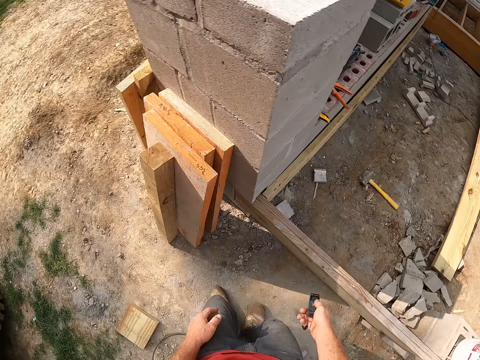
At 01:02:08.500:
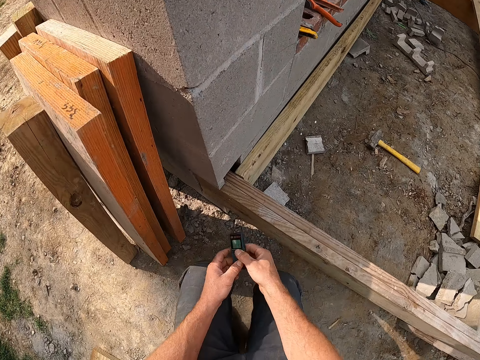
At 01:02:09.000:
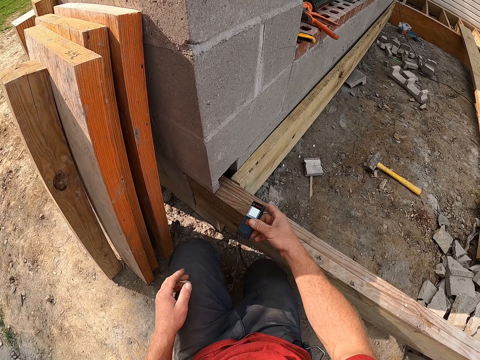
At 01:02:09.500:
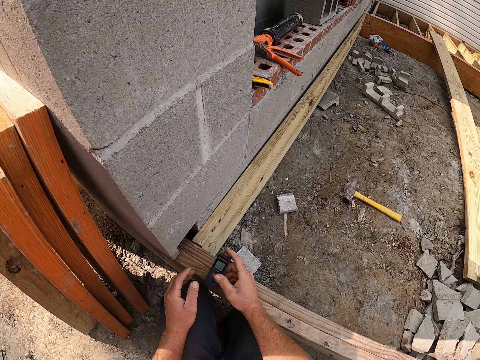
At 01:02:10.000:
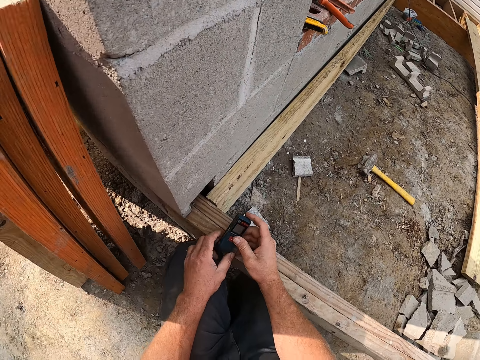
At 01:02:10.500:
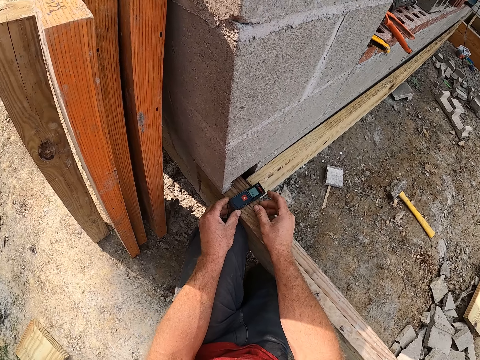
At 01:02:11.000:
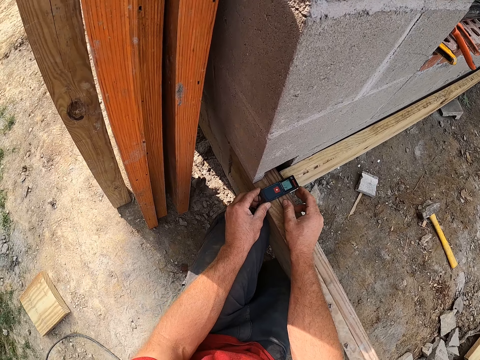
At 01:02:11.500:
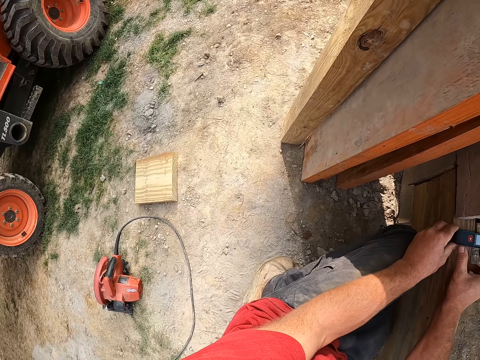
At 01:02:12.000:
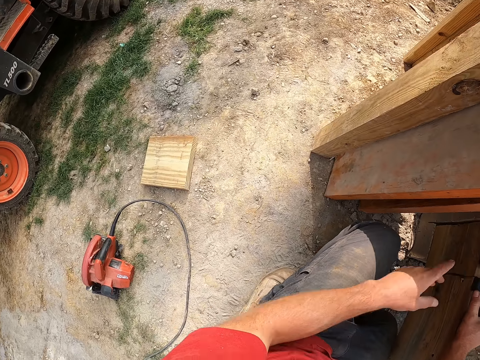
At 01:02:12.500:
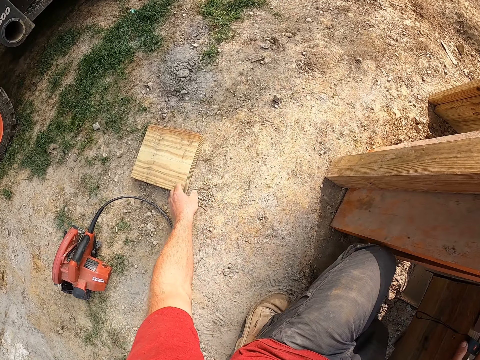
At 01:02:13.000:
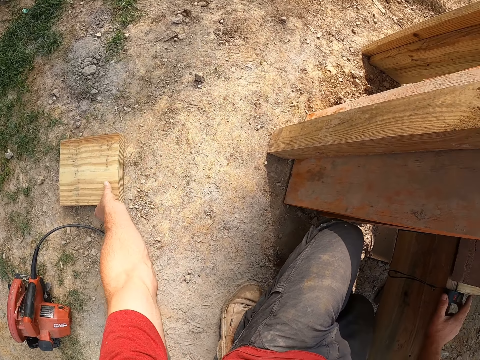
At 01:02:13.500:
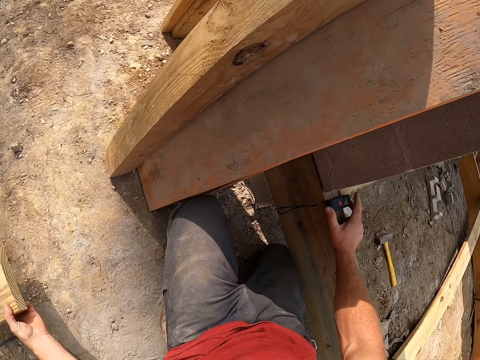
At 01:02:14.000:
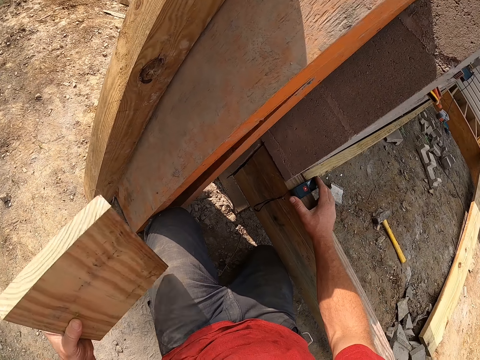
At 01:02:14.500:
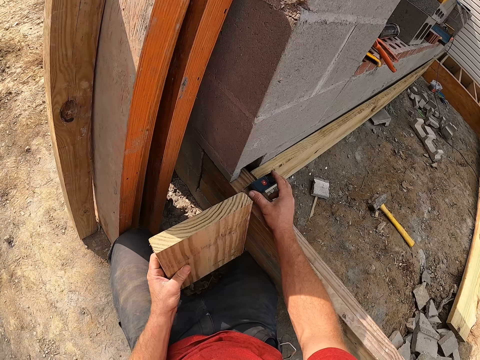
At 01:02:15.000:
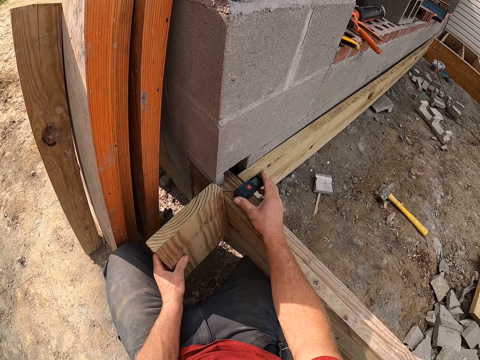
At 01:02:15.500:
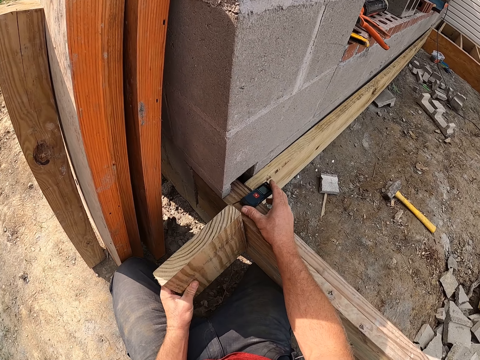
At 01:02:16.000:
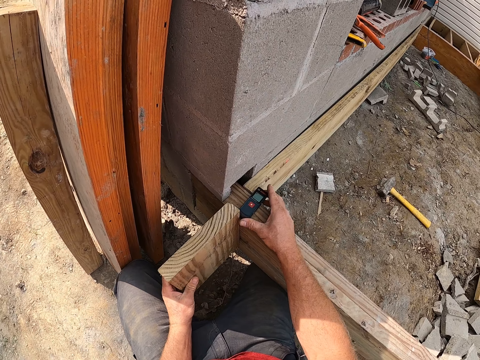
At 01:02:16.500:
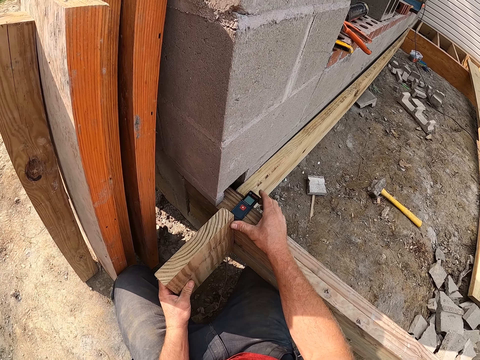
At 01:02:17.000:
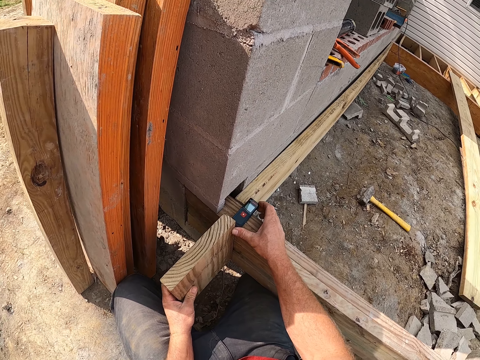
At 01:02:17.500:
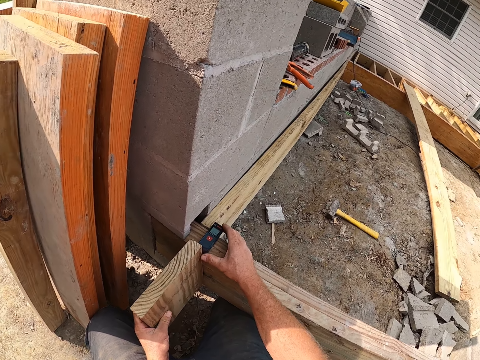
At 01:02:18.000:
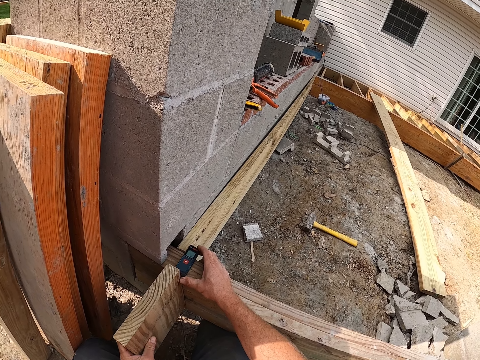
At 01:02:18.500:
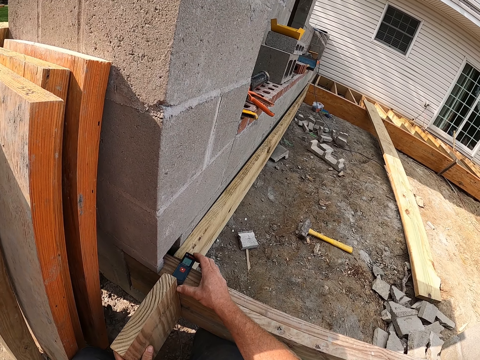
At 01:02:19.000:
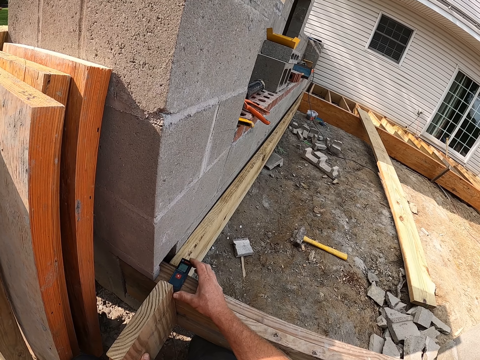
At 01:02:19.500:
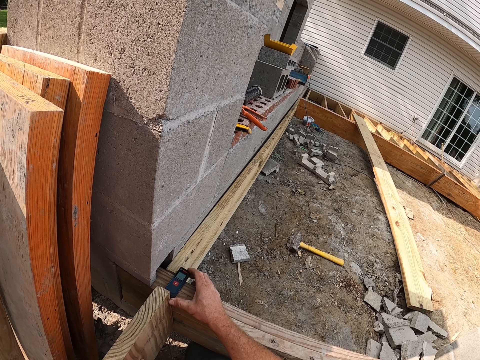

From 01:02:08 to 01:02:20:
The camera wearer squats. He holds something. He places the laser measure on the plank. He picks a small piece of wood from the ground with his left hand. He places the piece of wood next to something. He measures the piece of wood with the laser measure.

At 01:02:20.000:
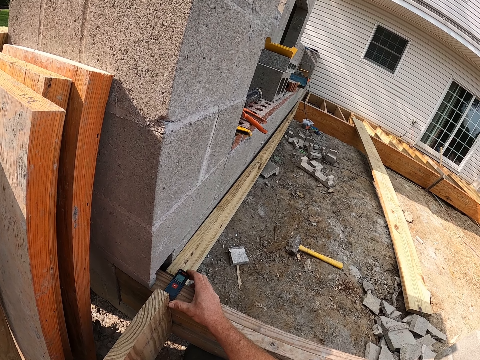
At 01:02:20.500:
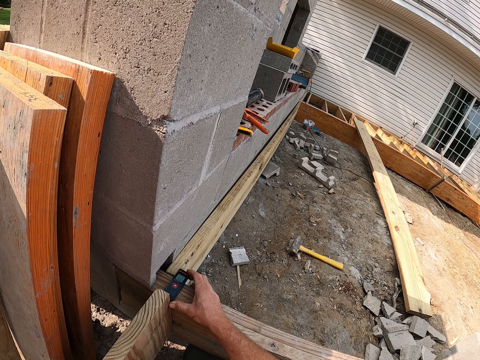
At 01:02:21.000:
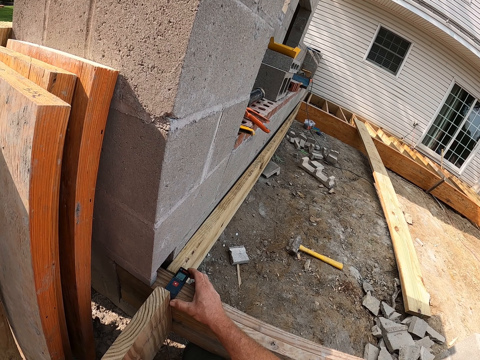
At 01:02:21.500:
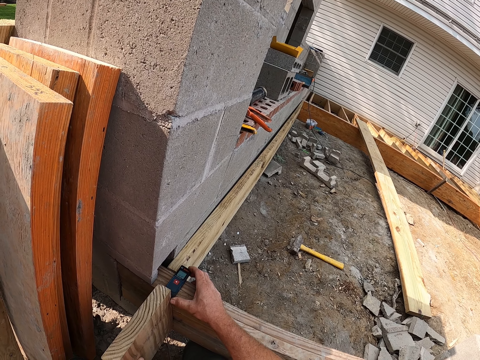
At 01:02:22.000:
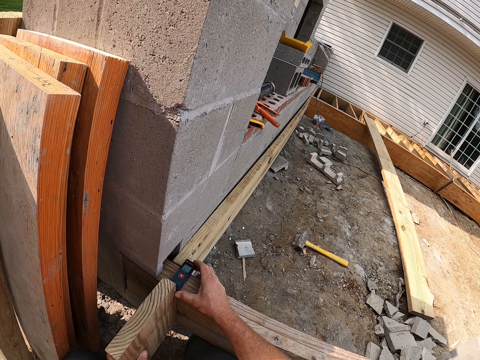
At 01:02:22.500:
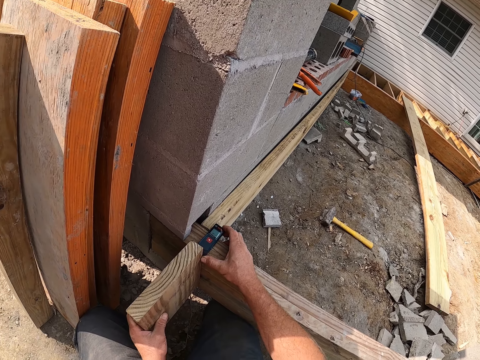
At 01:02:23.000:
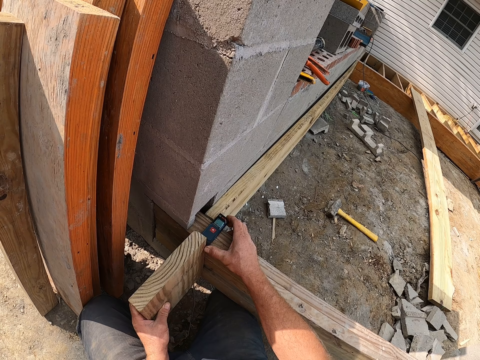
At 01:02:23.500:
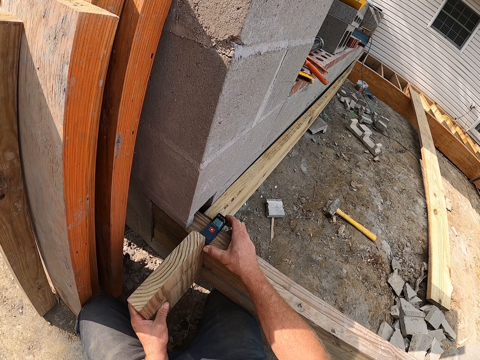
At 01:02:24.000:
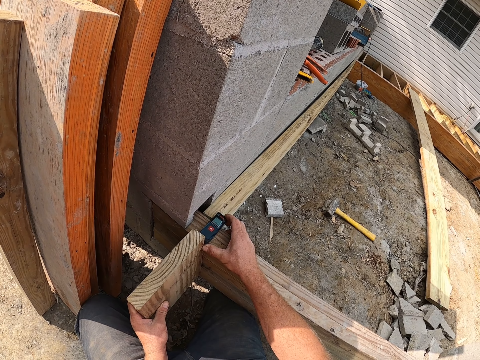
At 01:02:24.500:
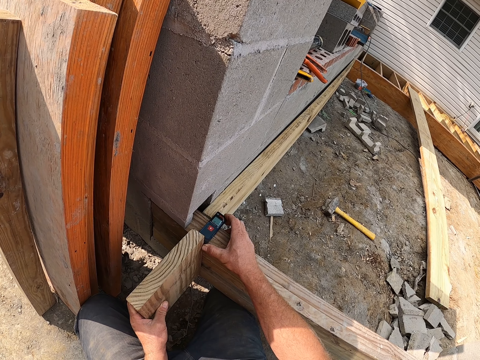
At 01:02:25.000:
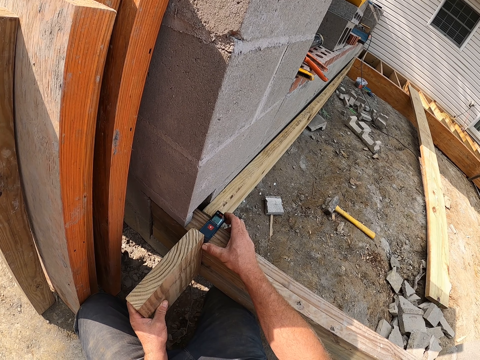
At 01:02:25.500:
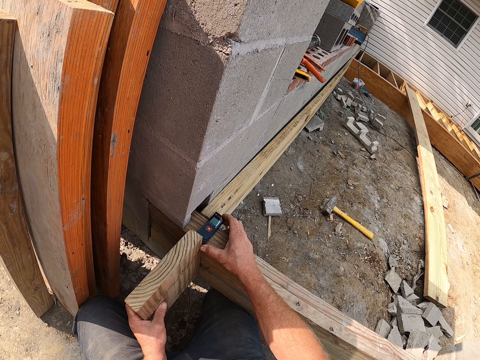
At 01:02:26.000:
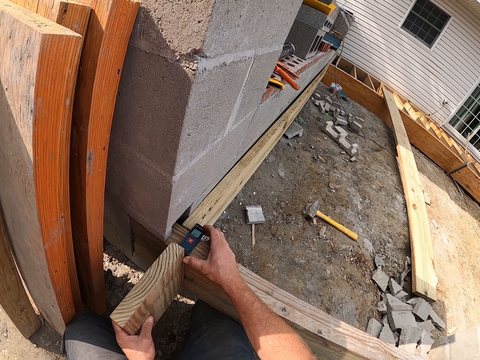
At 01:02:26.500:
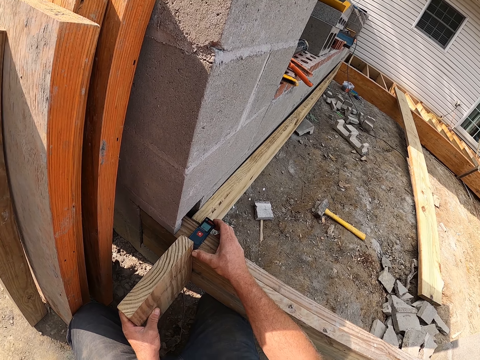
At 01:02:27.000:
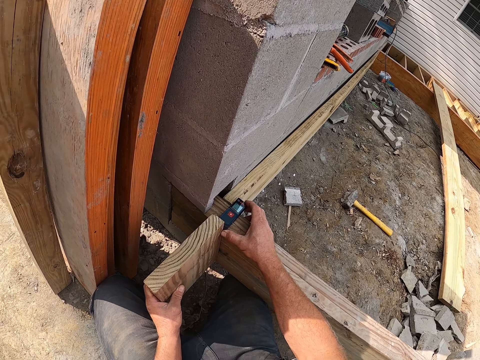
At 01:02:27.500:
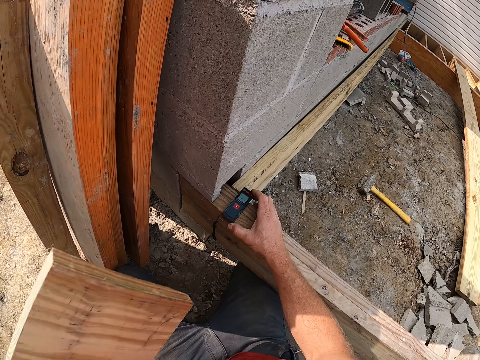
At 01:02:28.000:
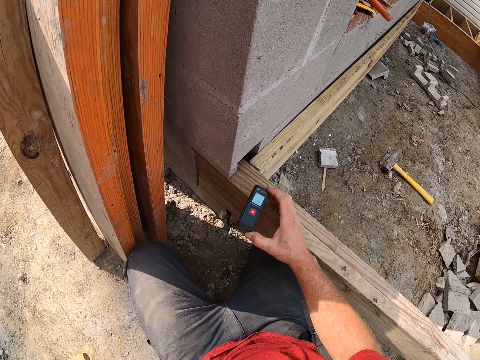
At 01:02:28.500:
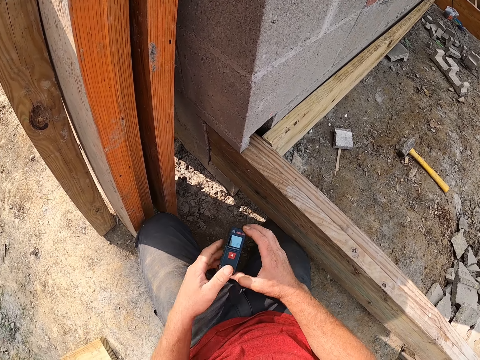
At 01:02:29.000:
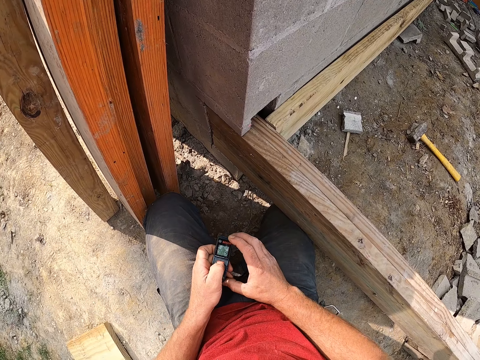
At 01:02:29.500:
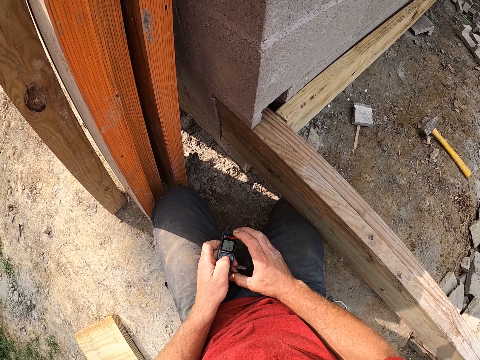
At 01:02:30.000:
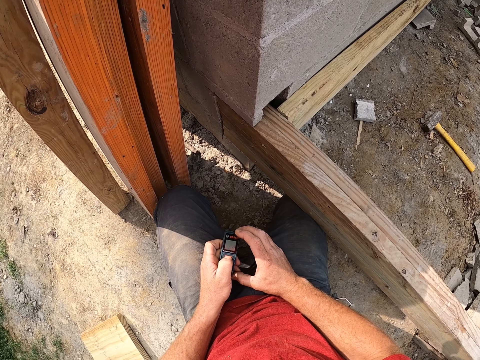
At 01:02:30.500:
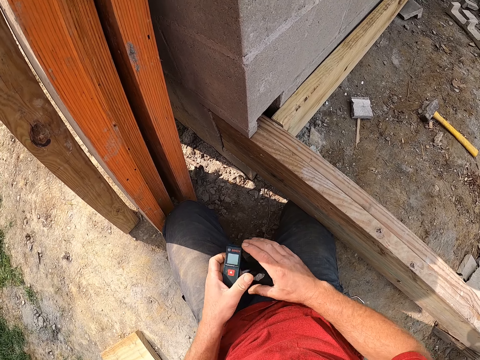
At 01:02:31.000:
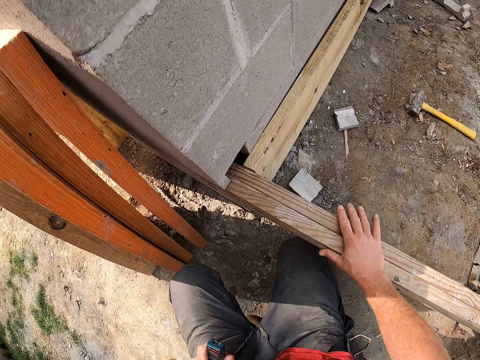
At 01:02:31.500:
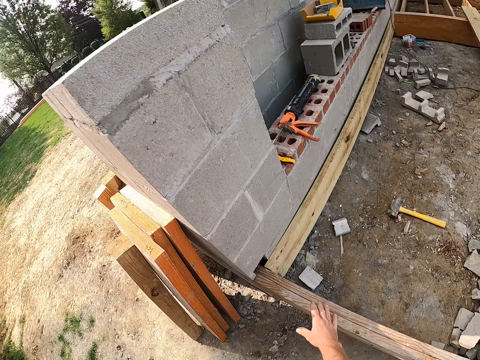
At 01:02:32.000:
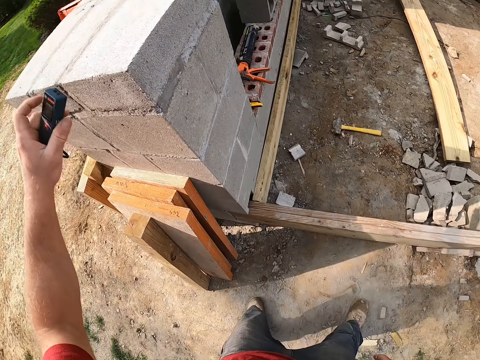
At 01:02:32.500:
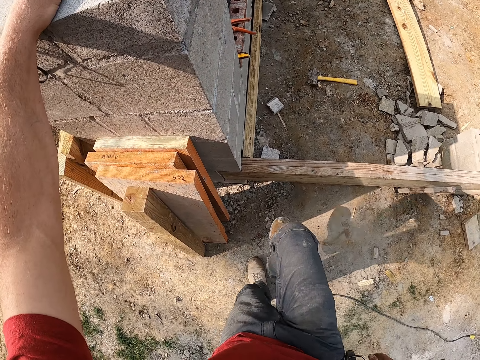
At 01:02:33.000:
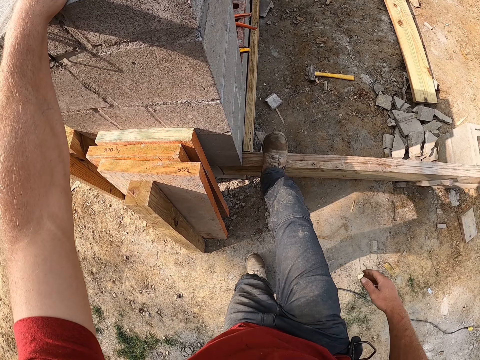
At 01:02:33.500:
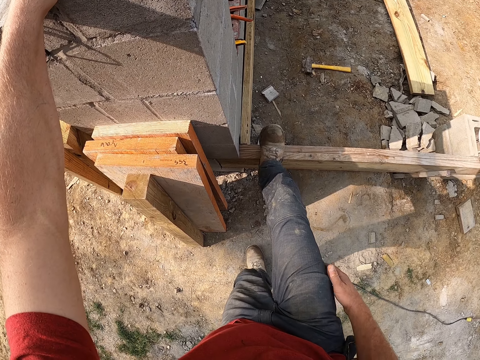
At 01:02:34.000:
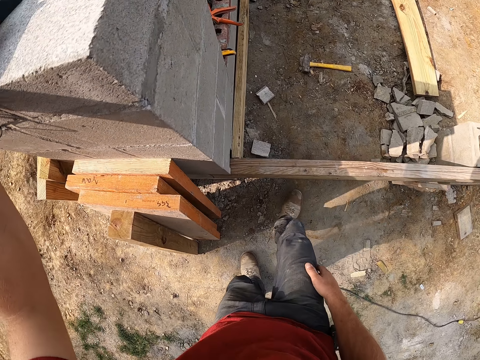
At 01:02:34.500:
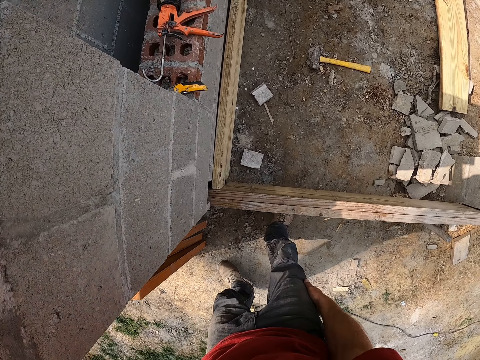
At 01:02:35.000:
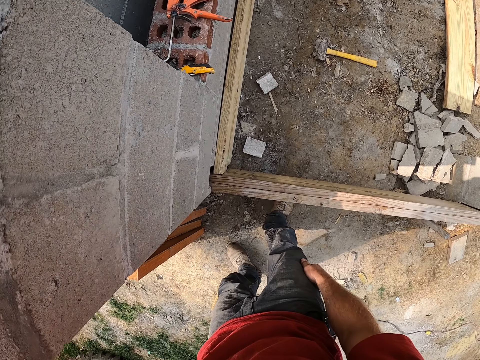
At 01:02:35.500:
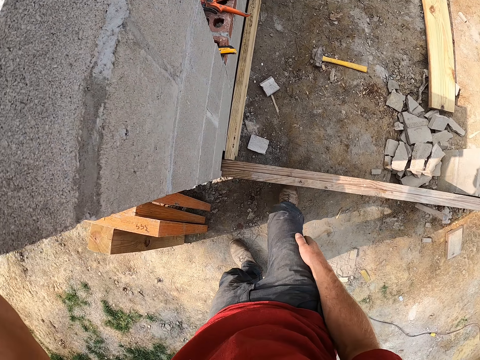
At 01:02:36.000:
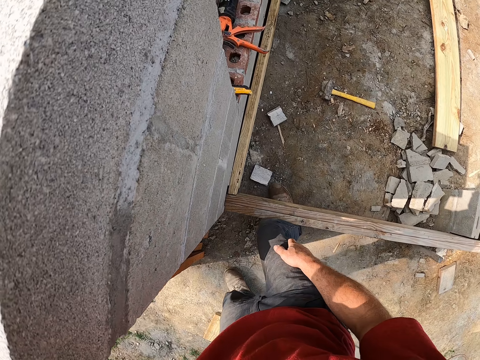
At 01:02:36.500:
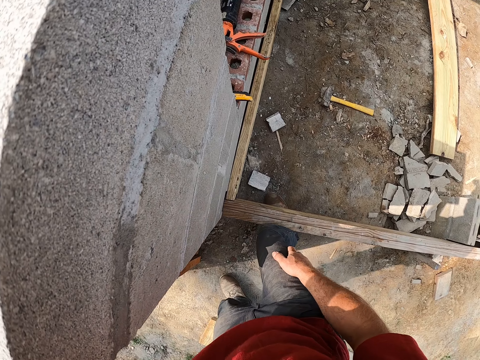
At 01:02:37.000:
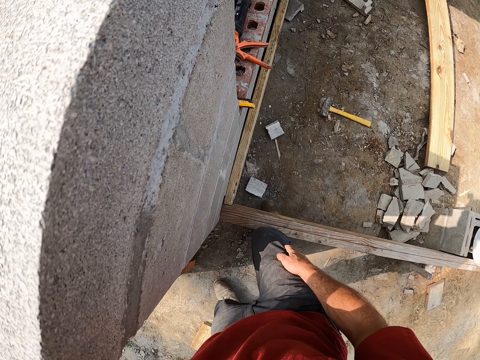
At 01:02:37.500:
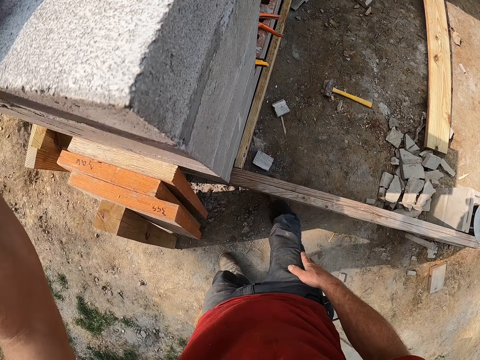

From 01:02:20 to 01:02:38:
The camera wearer looks at the timber and something. He drops the piece of wood. He lifts the timber from something. He lifts something from the timber. He checks the value of the measurement. He holds something. He clicks something. He places his hand on the timber. He straightens up. He stands beside the timber. He places the laser measure back on the top of the wall. He puts his right leg on the plank. He holds the wall. He removes his right leg from the plank. He checks the sturdiness of the plank with his leg. He looks around the area.
